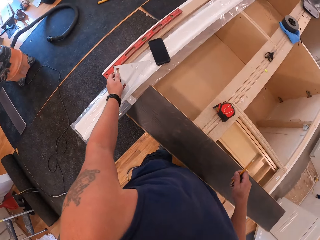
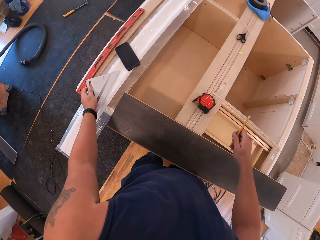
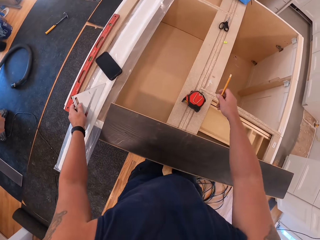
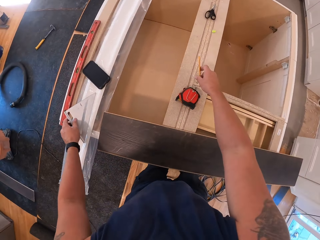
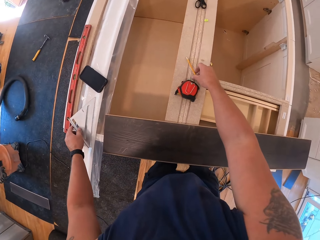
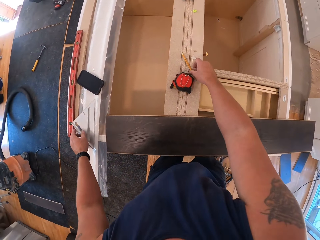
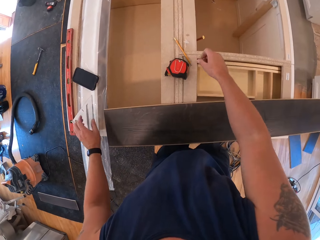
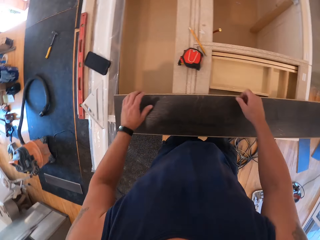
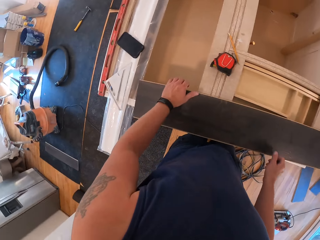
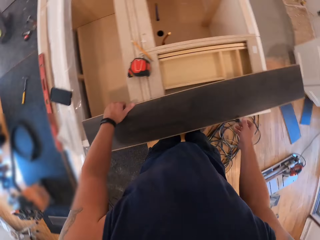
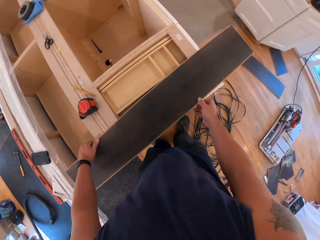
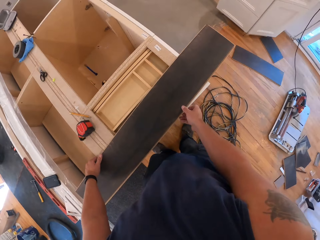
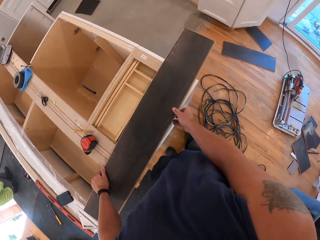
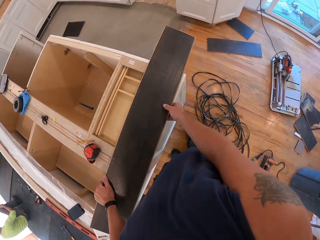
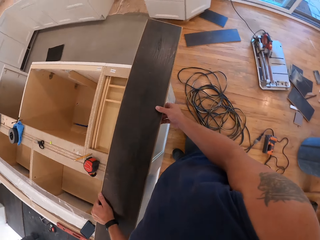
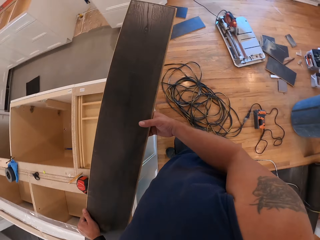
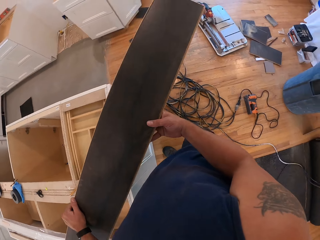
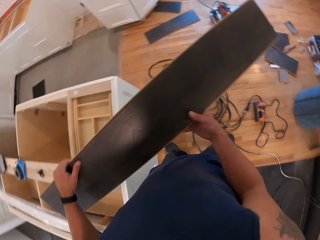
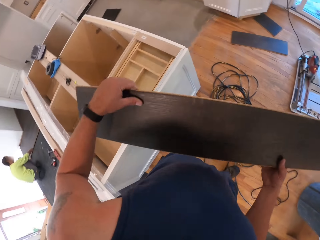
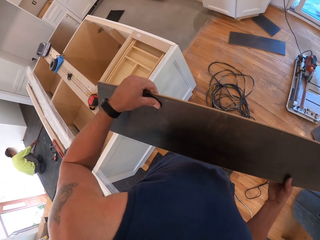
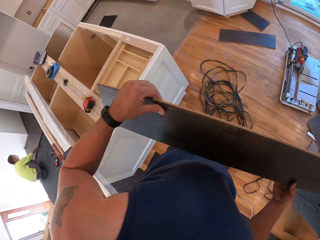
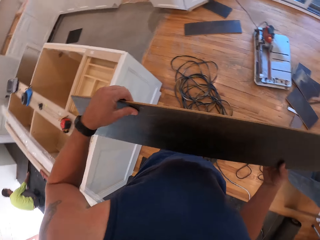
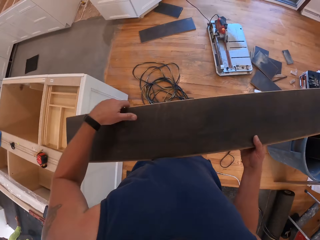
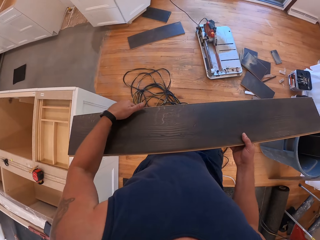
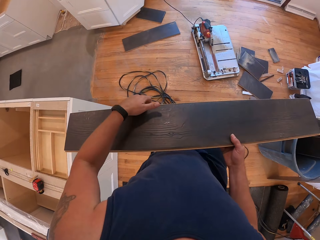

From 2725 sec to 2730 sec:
The camera wearer places the setsquare on the uncompleted cabinet with his left hand. He places the pencil on the uncompleted cabinet with his right hand. He carries the plywood or wooden rail with his hands. He walks around.

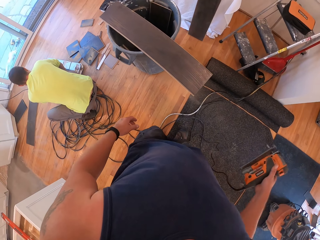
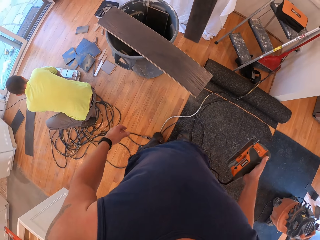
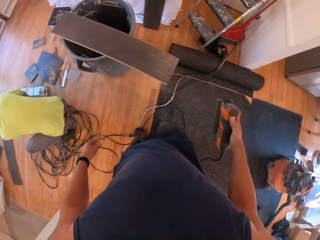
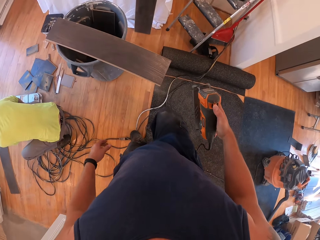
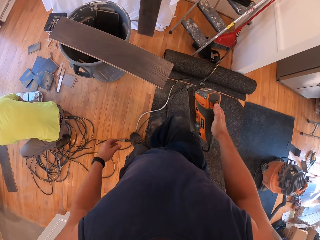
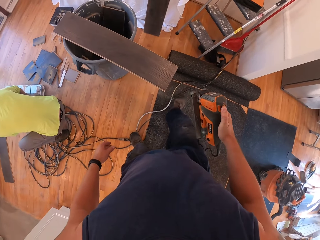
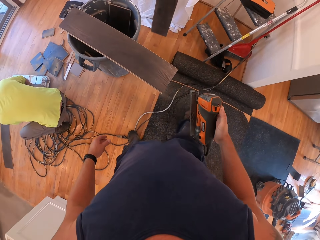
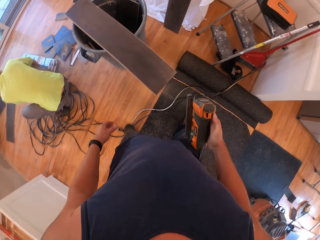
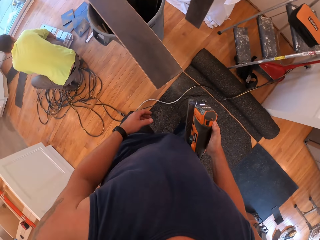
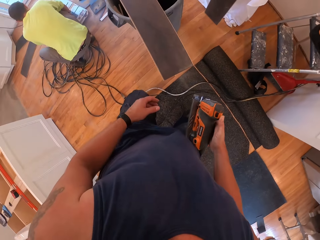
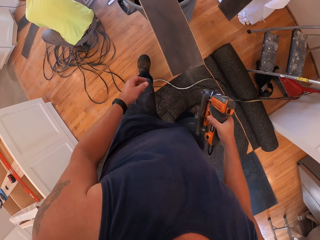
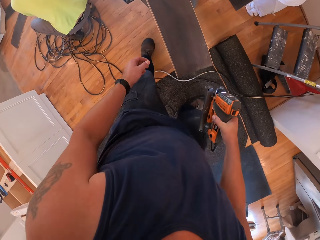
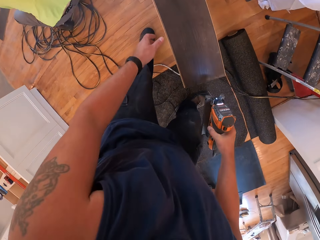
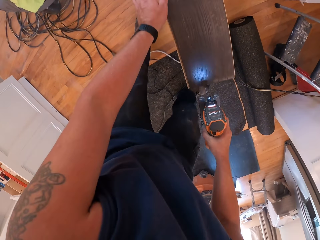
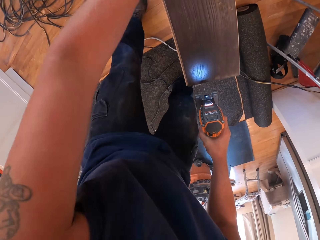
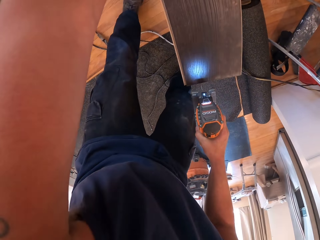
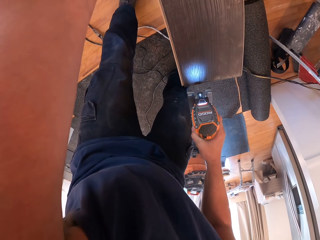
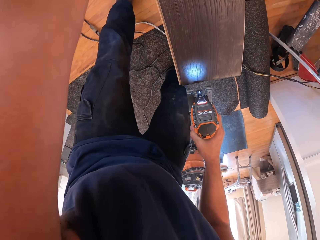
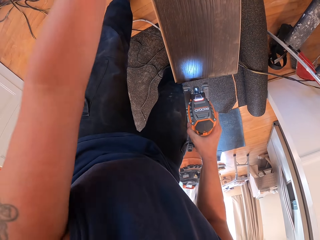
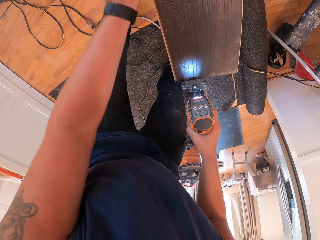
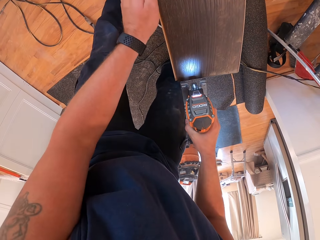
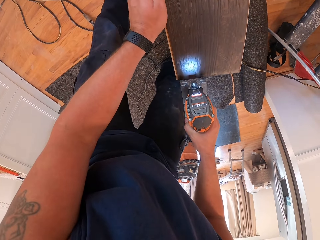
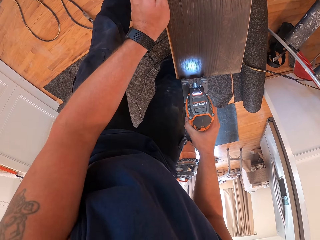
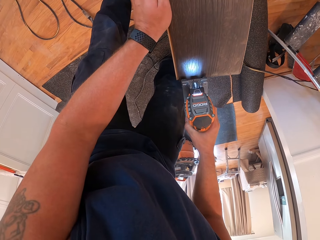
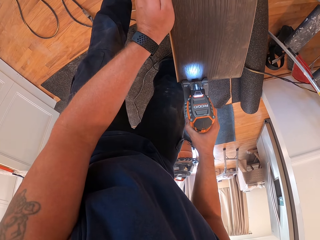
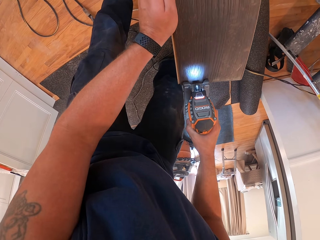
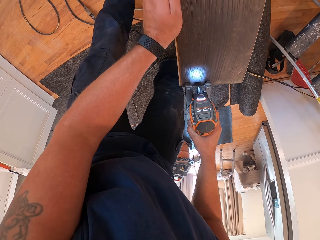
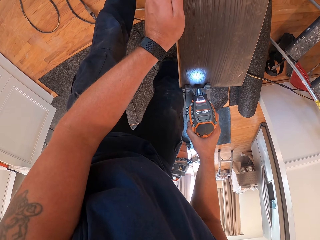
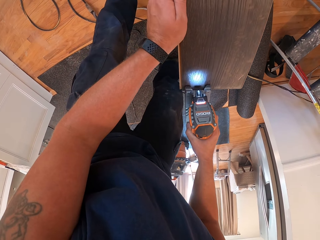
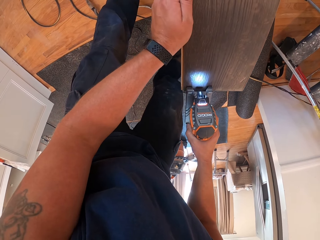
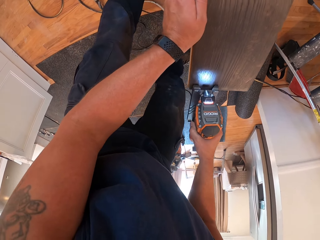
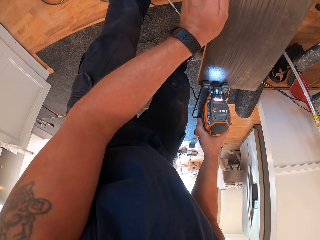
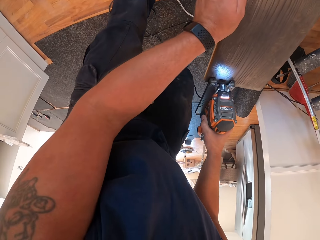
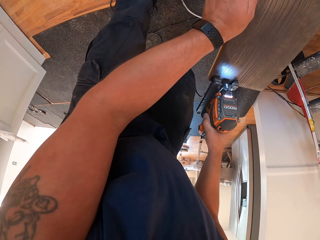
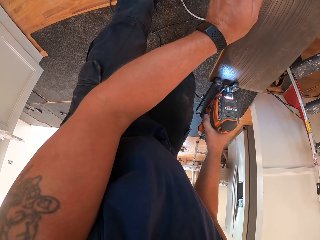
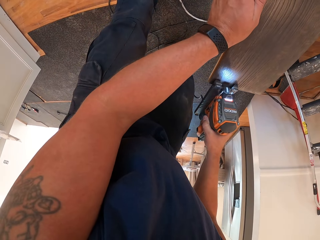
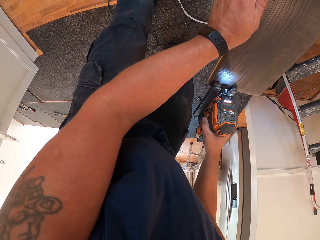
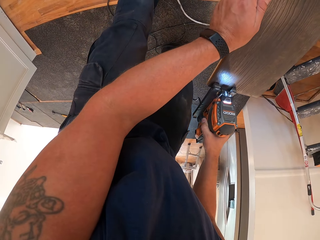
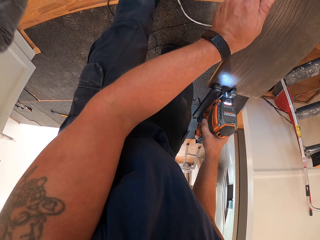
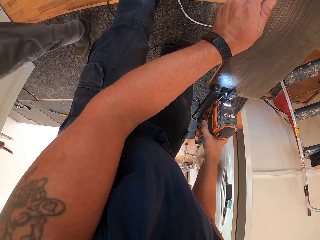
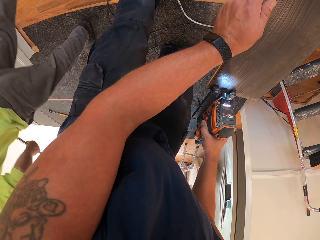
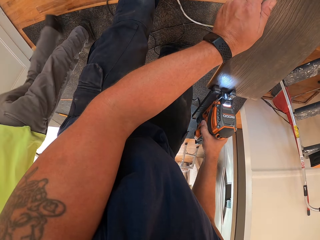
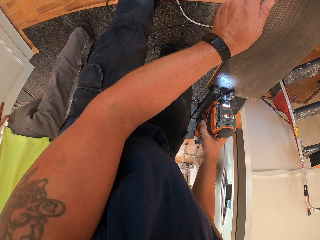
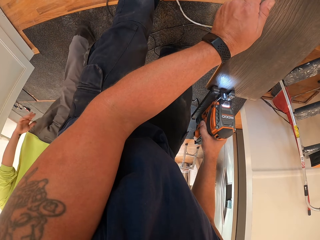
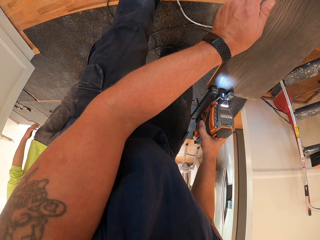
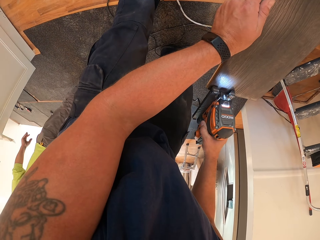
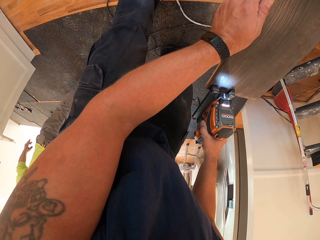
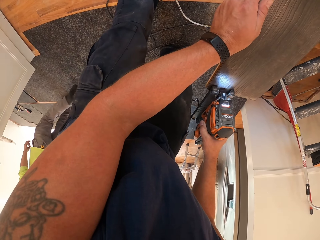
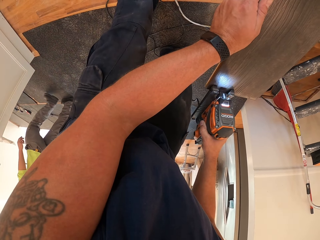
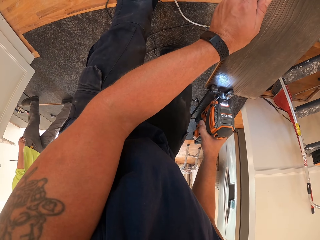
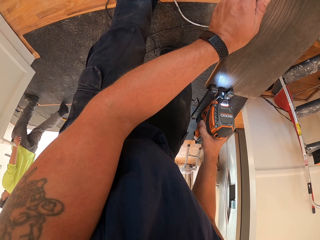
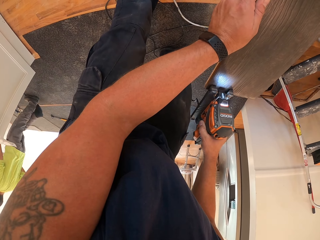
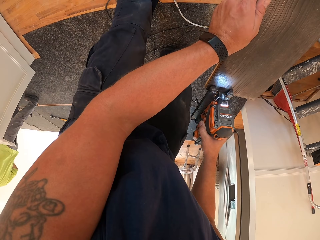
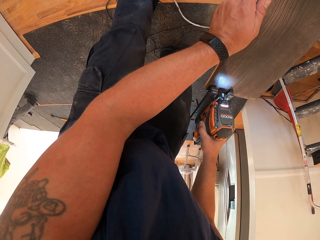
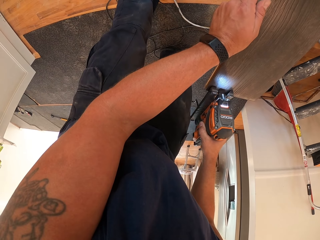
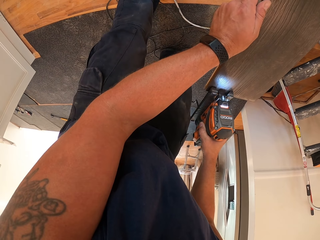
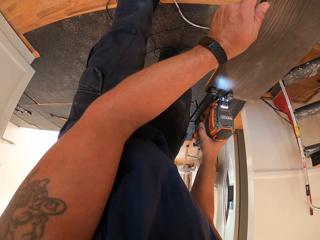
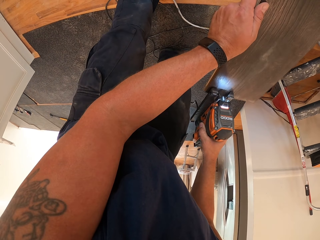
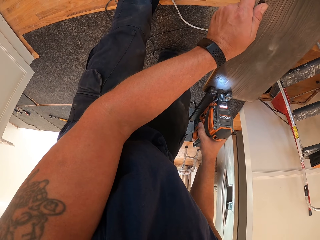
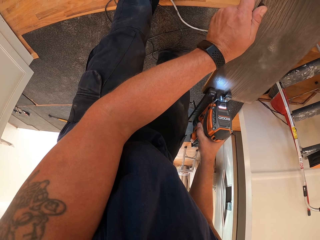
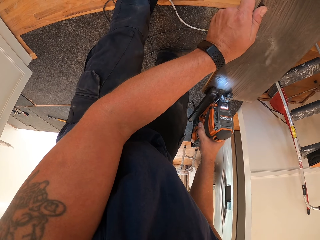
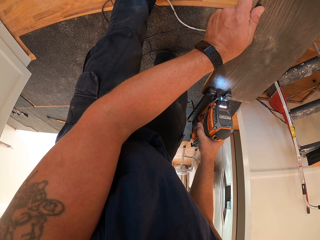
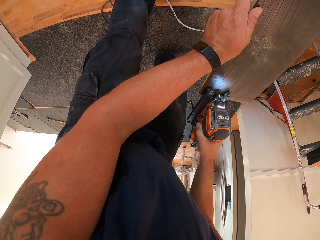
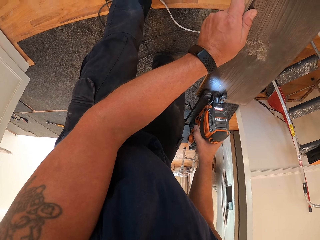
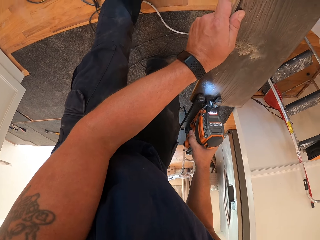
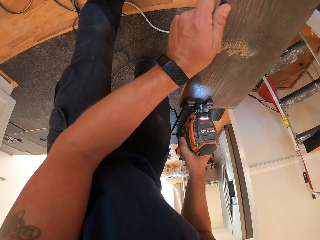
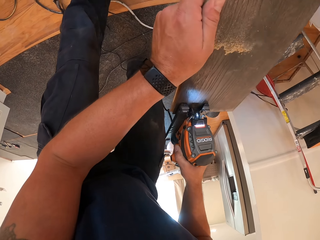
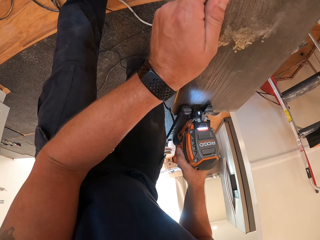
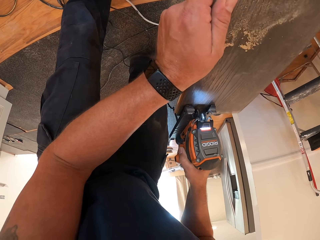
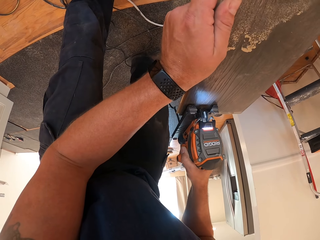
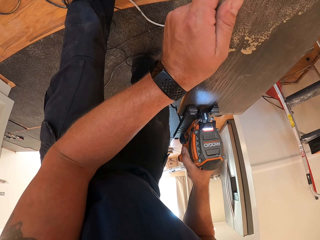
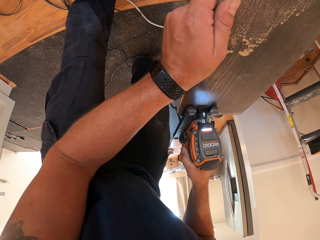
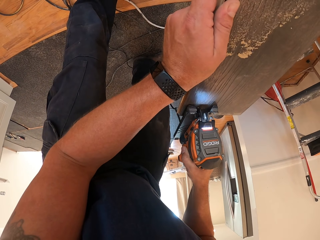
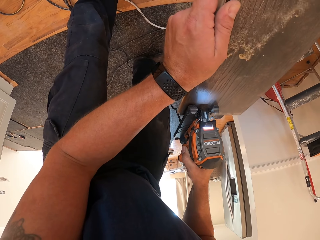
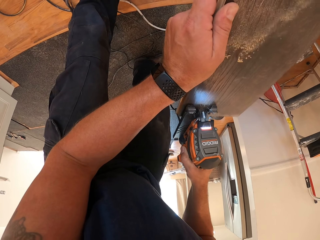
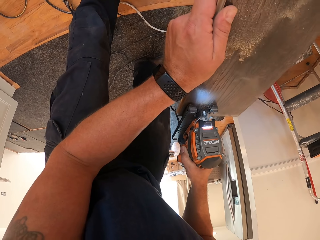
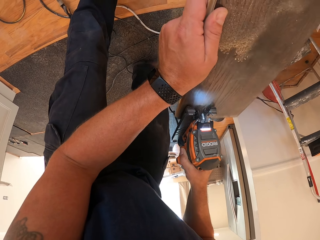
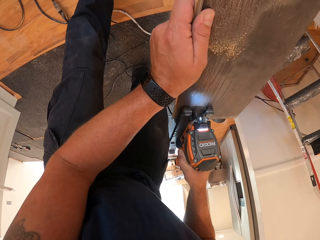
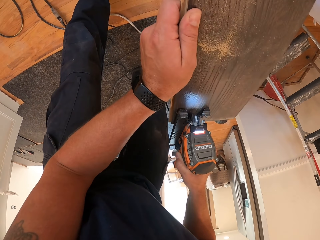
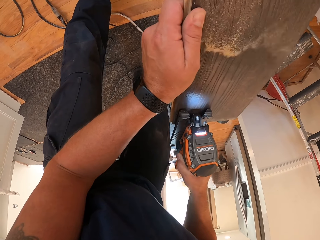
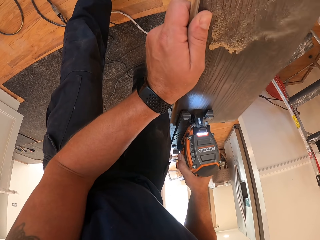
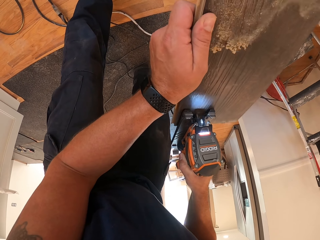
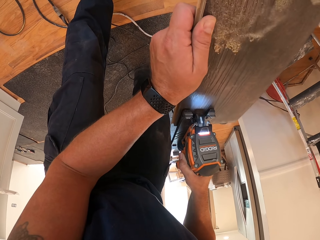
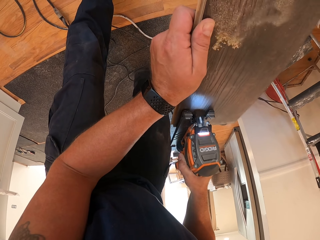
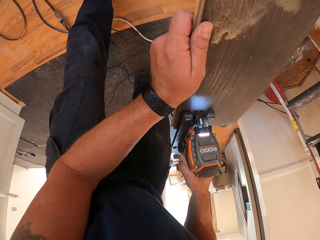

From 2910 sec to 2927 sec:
The camera wearer makes a step. He holds the wooden rail. He moves his hand. He saws the plywood on the drum with the jig saw in his right hand. He holds the wooden rail. He looks at the wooden rail. He holds the wooden rail. He cuts the wooden rail with a drill.
